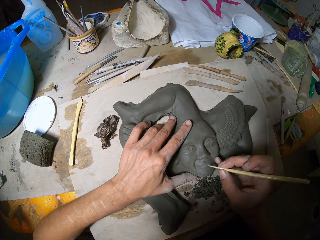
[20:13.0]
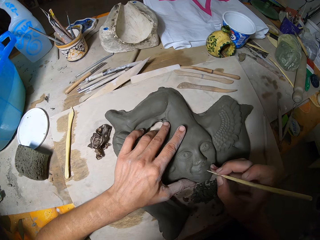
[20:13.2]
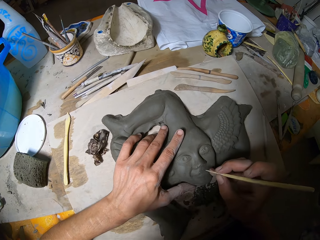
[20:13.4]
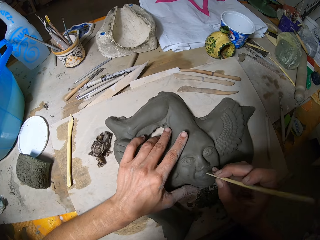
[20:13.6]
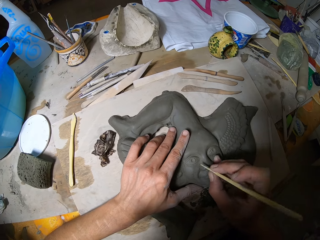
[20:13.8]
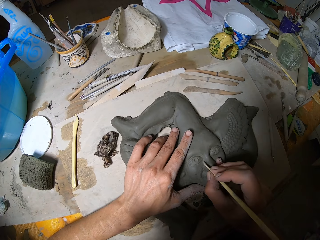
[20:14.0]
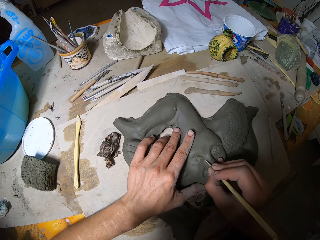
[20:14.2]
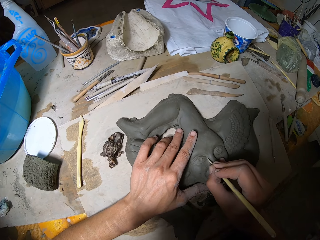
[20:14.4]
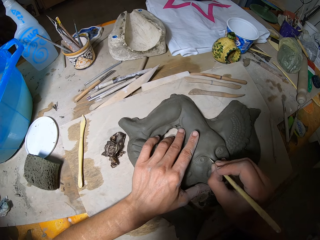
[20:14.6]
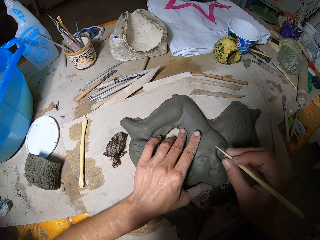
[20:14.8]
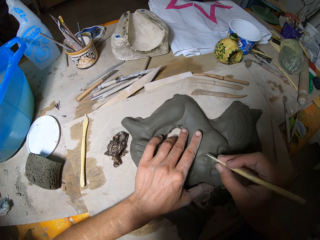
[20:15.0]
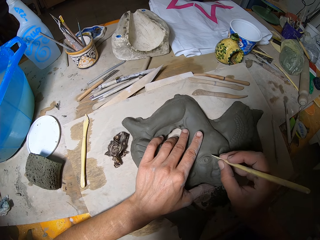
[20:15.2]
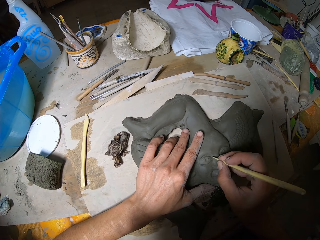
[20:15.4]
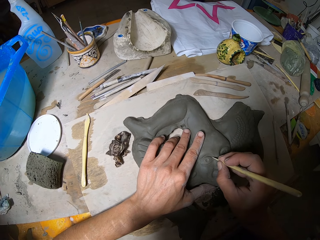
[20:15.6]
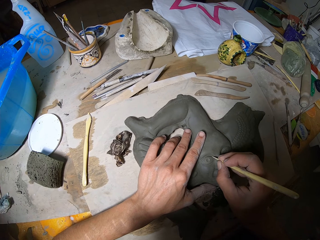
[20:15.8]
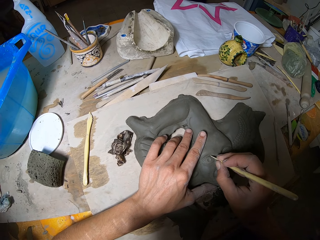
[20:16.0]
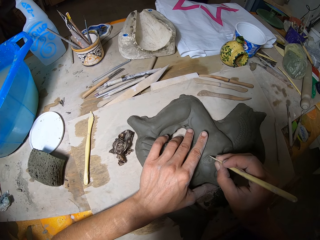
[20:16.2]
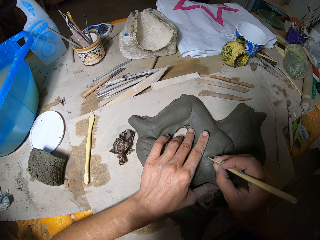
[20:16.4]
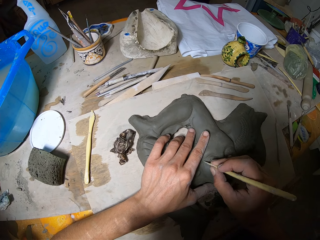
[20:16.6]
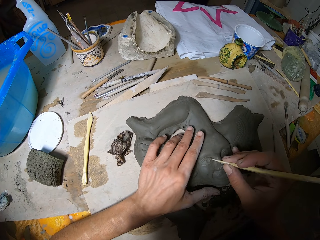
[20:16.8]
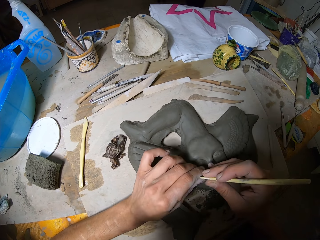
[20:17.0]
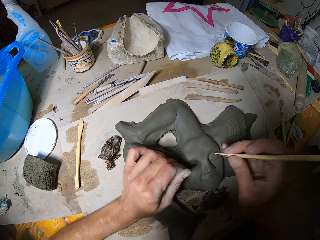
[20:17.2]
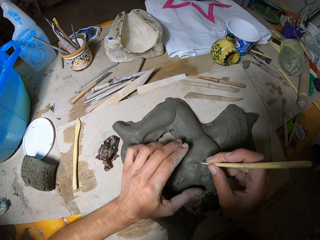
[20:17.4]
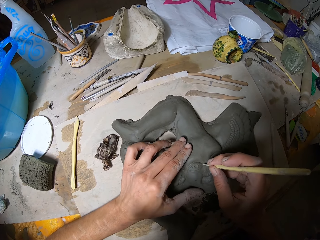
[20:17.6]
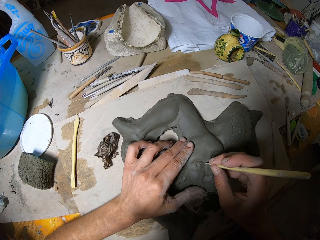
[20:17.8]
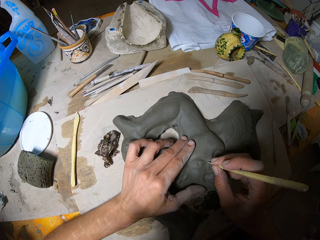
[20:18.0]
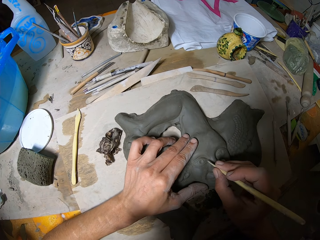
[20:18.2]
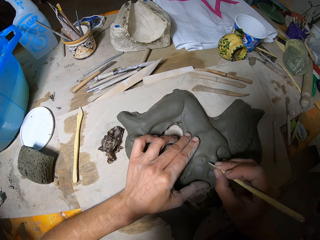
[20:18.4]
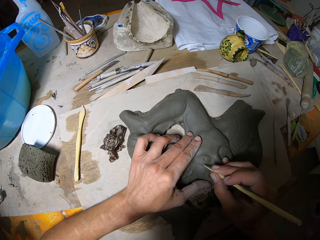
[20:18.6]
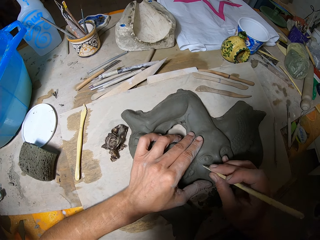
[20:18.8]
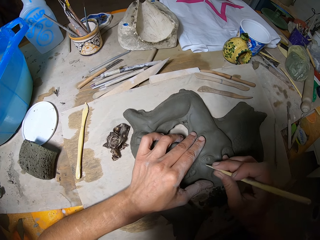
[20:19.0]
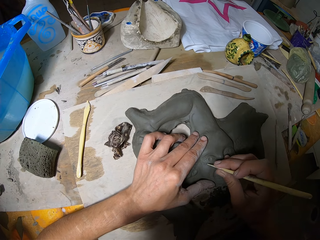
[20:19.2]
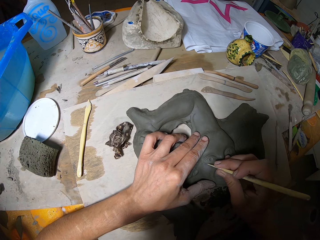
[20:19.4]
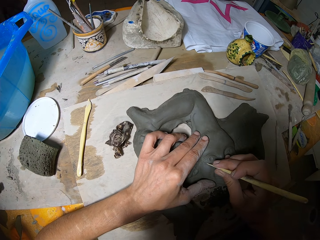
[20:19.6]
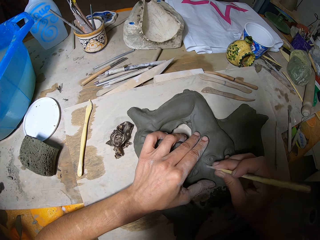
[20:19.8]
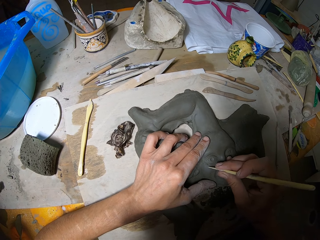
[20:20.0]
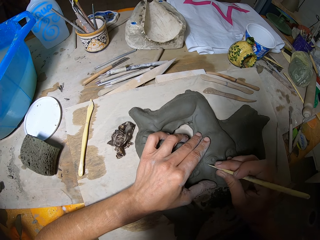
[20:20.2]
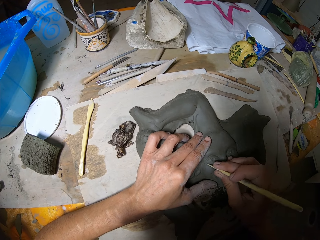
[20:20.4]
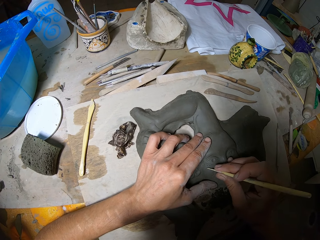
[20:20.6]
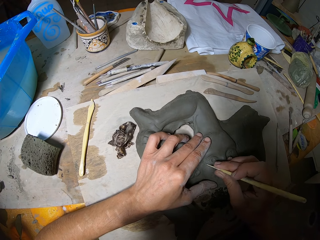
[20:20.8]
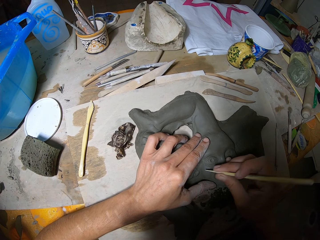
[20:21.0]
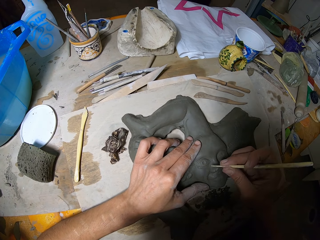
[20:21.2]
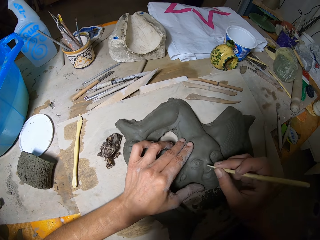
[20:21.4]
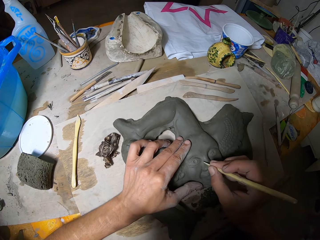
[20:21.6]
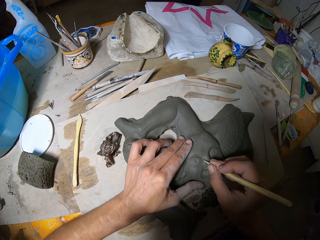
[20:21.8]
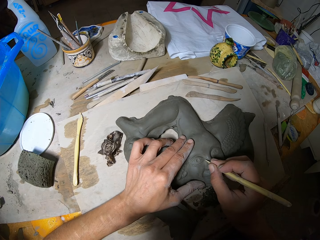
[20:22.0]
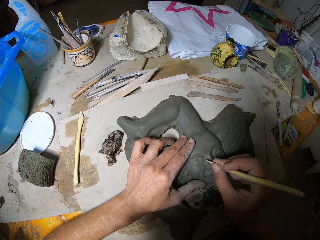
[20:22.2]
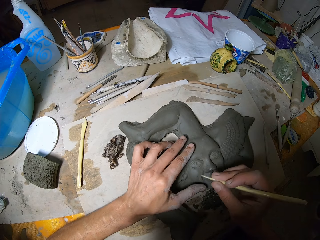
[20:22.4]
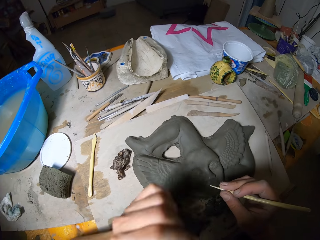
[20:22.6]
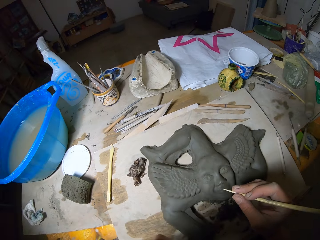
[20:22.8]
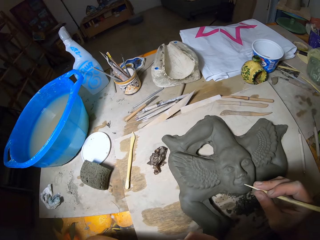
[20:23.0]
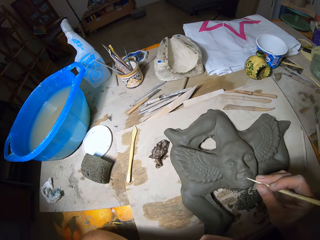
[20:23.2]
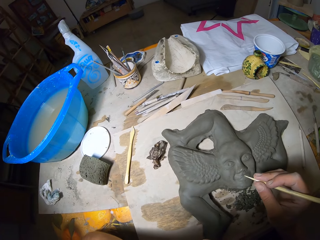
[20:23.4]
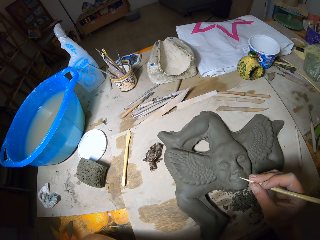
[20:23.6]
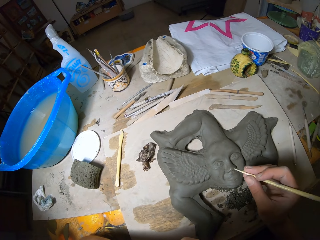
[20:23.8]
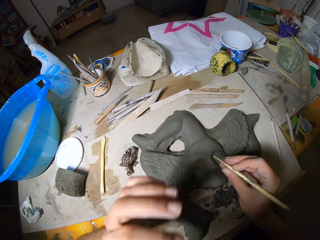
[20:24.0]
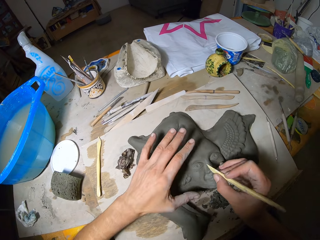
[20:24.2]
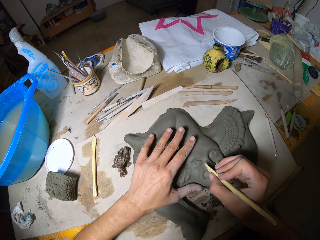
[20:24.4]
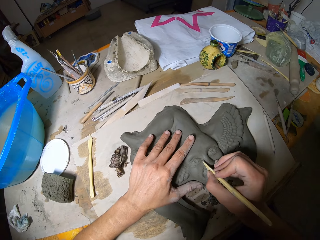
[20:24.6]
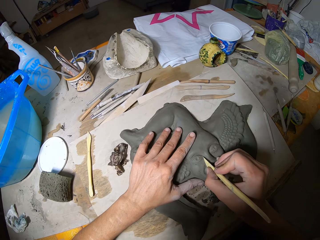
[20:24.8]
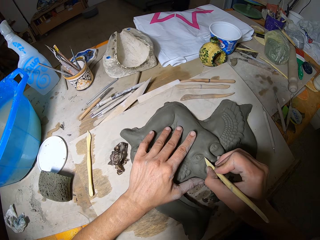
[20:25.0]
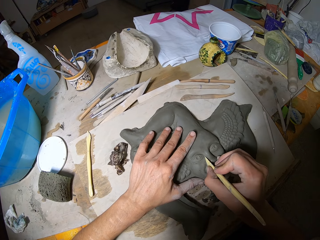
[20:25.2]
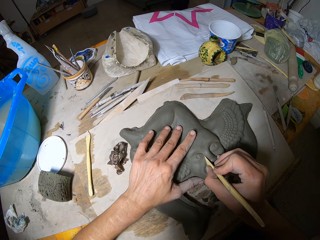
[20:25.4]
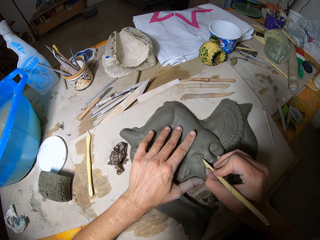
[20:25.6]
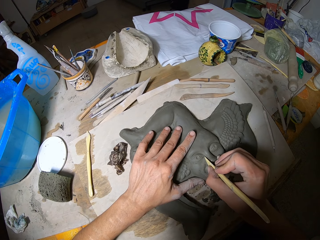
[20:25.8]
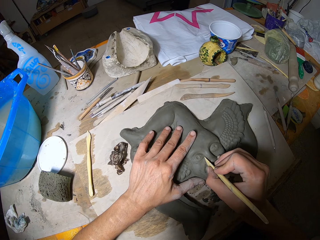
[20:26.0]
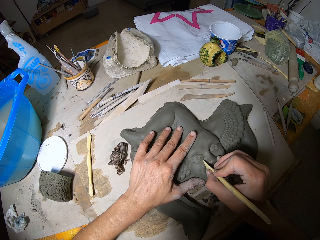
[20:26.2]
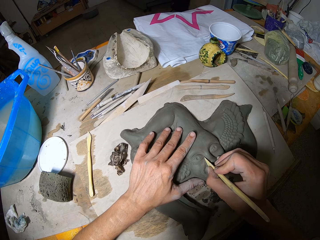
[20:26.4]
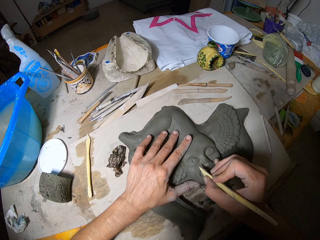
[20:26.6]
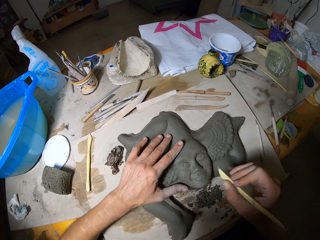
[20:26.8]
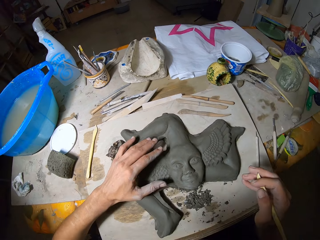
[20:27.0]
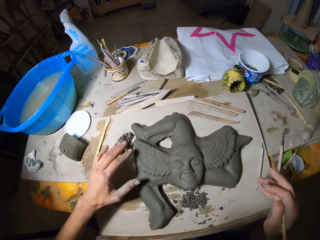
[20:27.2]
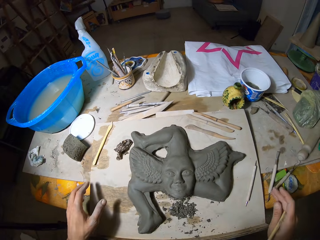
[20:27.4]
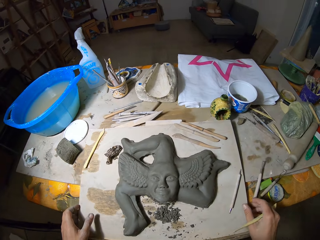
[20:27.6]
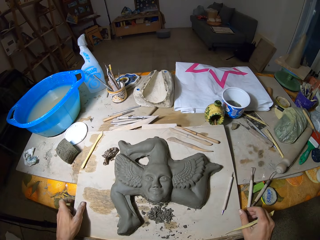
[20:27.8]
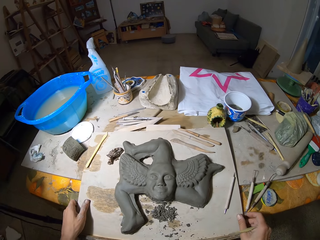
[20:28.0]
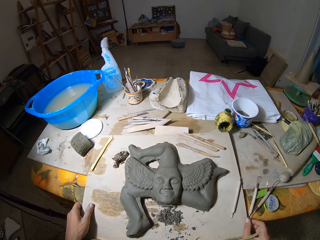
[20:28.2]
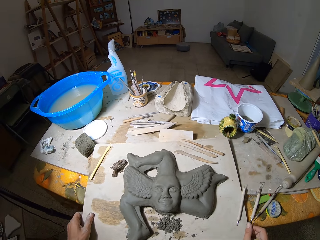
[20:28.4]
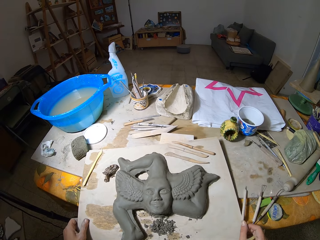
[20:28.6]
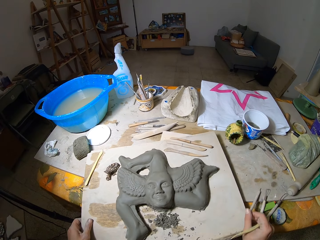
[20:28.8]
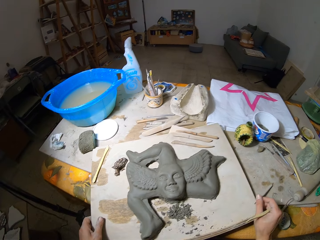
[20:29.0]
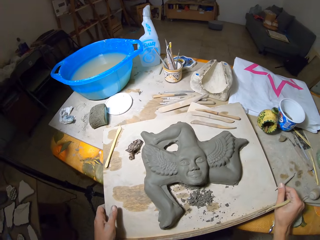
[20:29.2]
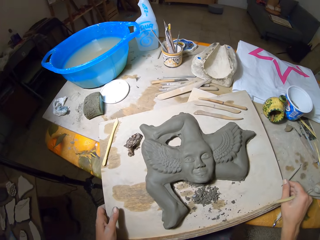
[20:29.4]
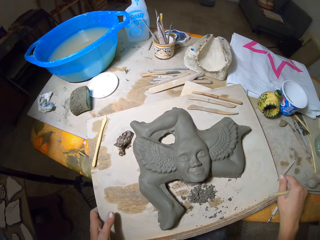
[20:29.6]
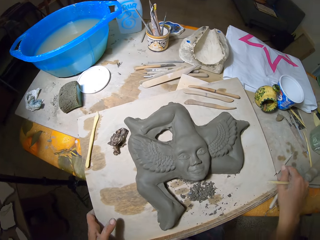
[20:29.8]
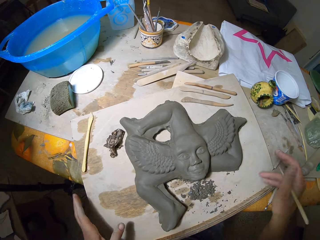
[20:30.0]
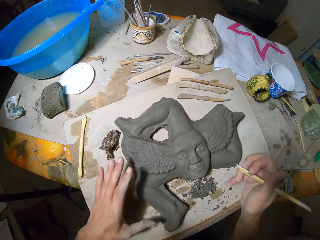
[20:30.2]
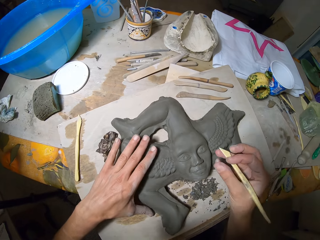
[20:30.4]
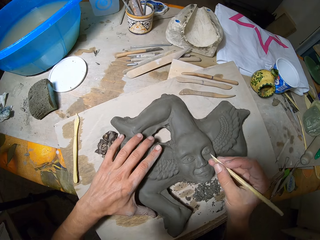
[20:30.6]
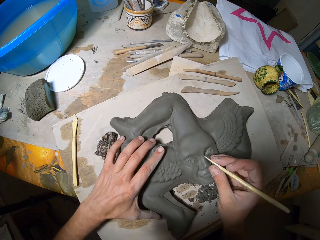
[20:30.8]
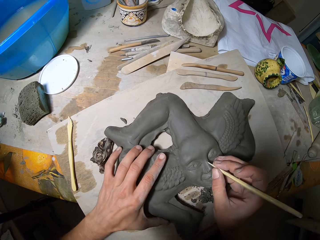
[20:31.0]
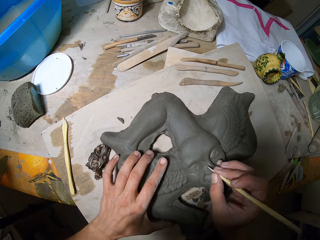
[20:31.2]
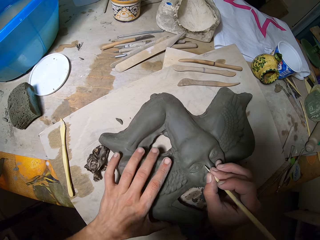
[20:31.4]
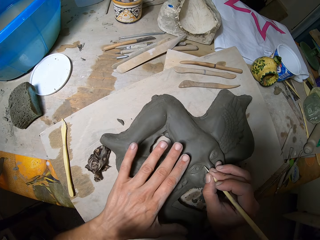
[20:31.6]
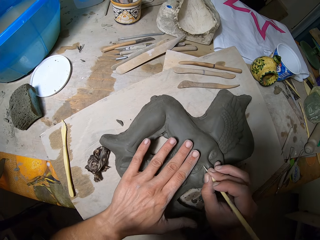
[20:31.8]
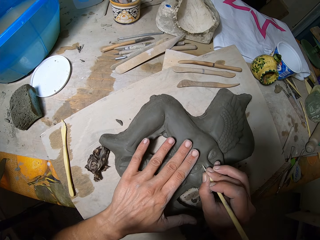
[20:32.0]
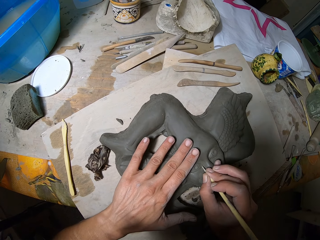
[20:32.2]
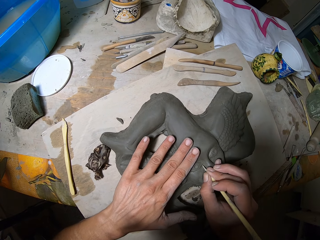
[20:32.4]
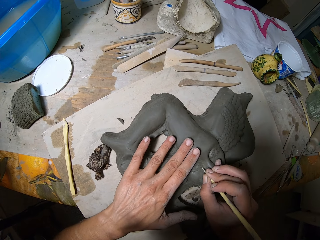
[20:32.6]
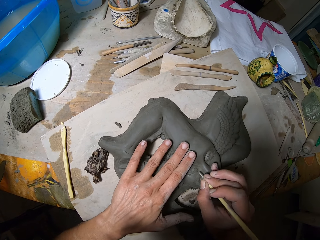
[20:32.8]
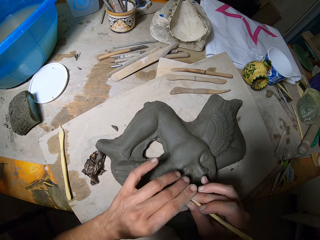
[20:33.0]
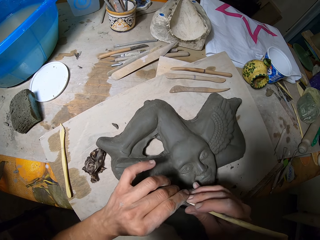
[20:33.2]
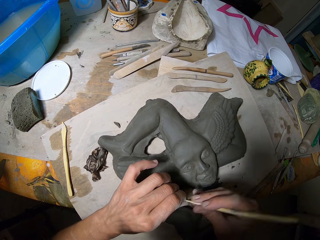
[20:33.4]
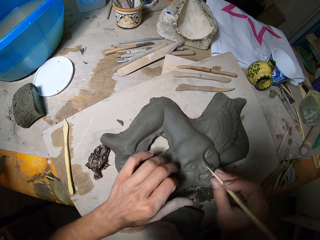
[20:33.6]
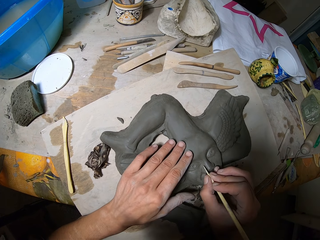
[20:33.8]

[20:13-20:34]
The camera wearer carves the pottery clay with the clay carving tool in his right hand. He removes pieces of clay from the clay carving tool with his left hand. He carves the pottery clay with the clay carving tool in his right hand. He raises his left hand towards his mouth. He touches his face. He places his left hand on the pottery clay on the table and carves the pottery clay with the clay carving tool in his right hand. He adjusts a craft board on the table with both hands. He places his left hand on the pottery clay on the table. He moves the sculpture. He carves the pottery clay with the clay carving tool in his right hand. He removes pieces of clay from the clay carving tool with his left hand.
